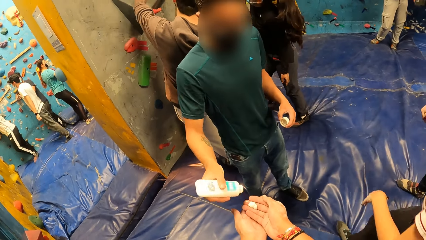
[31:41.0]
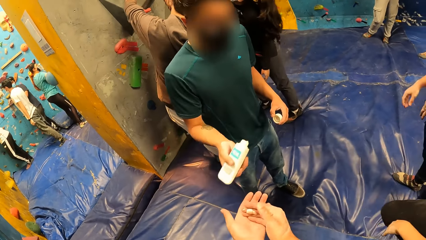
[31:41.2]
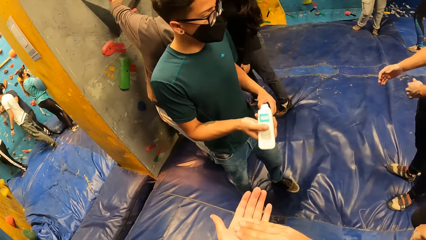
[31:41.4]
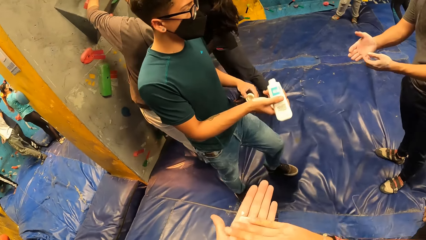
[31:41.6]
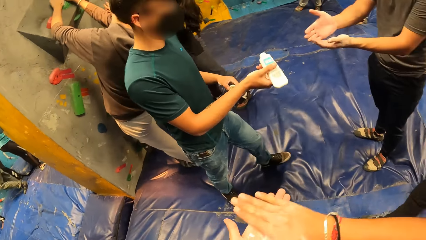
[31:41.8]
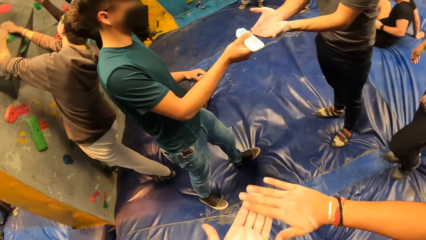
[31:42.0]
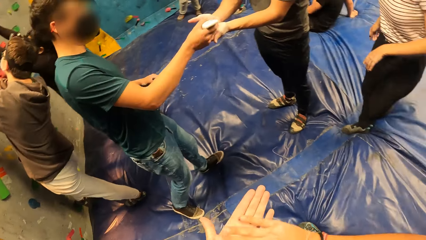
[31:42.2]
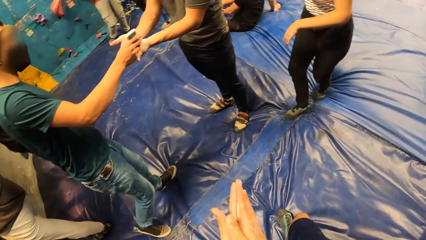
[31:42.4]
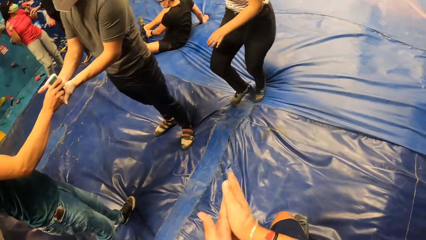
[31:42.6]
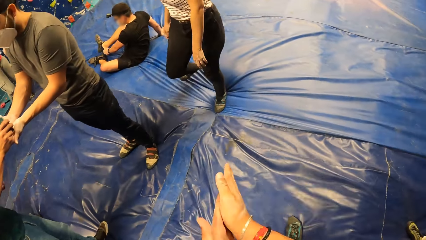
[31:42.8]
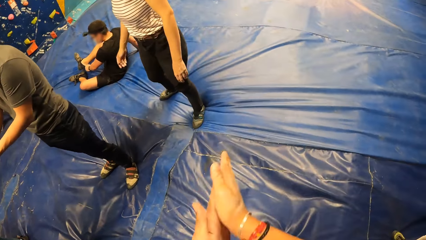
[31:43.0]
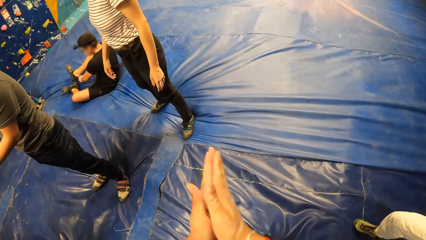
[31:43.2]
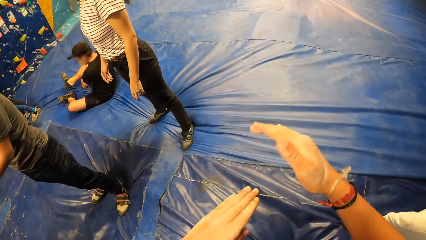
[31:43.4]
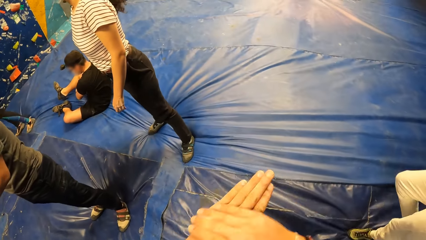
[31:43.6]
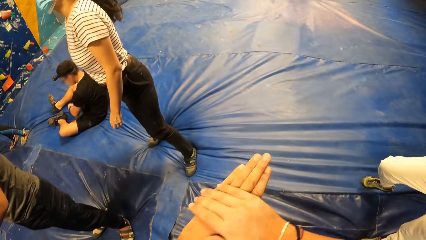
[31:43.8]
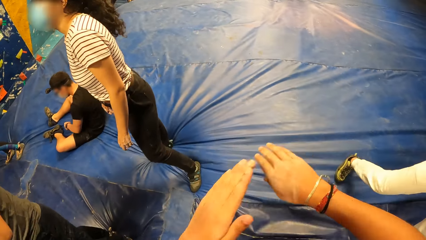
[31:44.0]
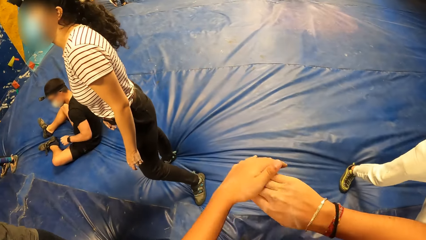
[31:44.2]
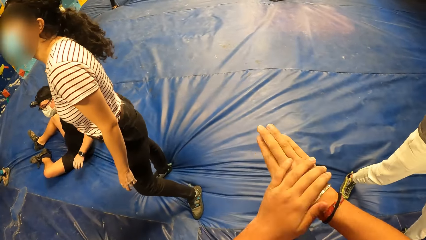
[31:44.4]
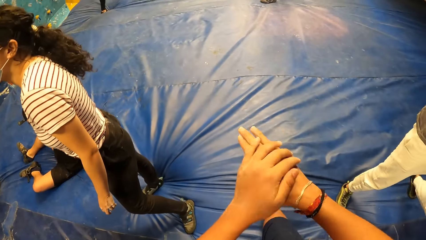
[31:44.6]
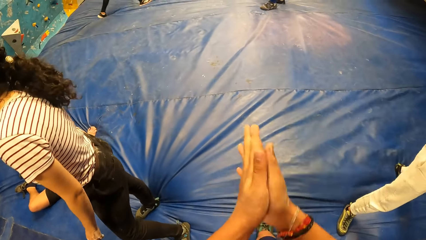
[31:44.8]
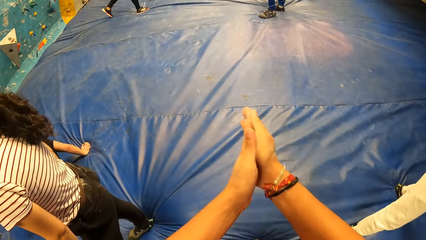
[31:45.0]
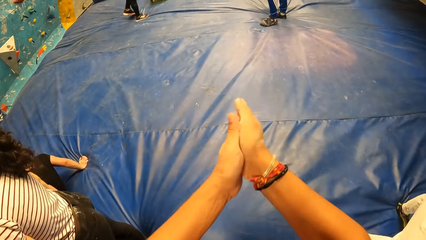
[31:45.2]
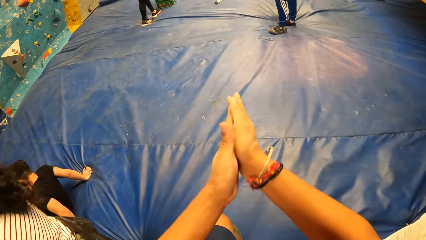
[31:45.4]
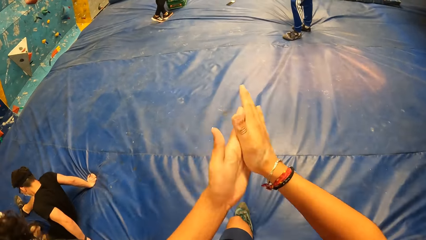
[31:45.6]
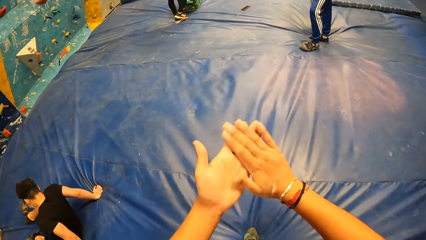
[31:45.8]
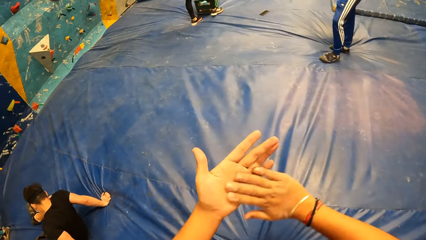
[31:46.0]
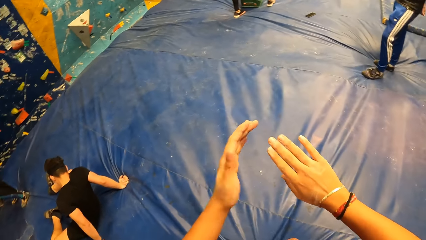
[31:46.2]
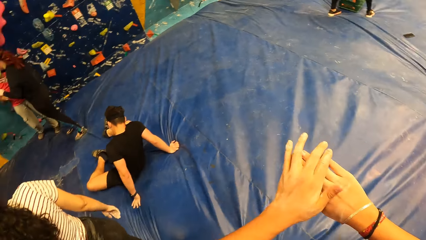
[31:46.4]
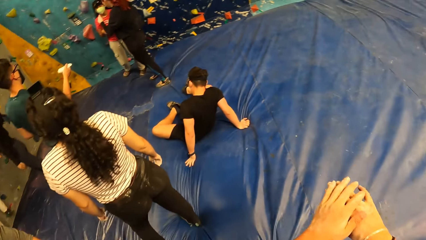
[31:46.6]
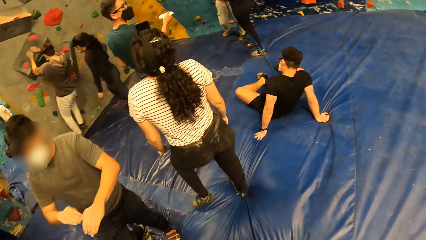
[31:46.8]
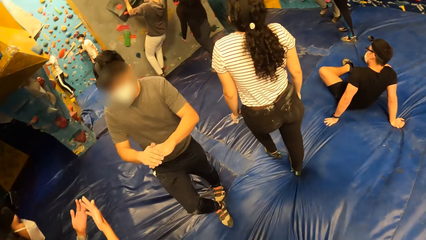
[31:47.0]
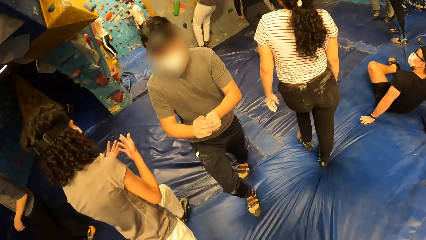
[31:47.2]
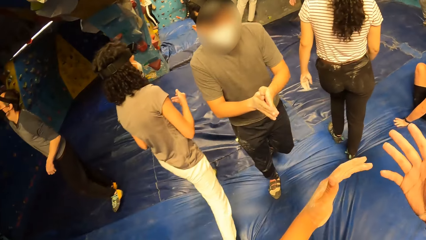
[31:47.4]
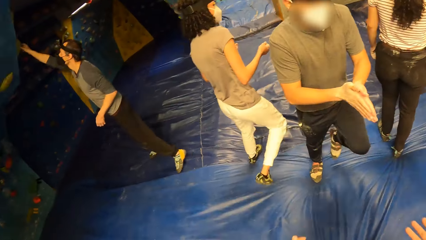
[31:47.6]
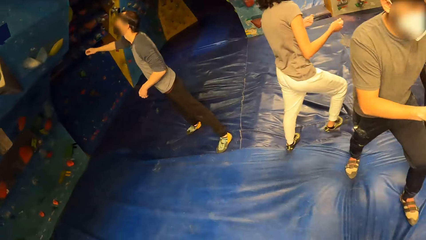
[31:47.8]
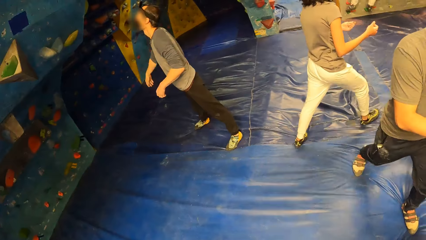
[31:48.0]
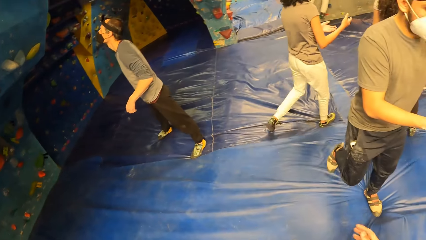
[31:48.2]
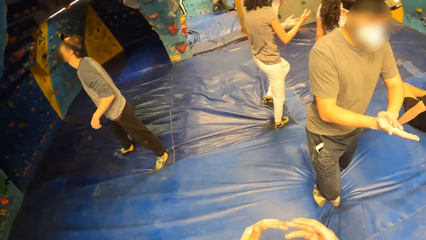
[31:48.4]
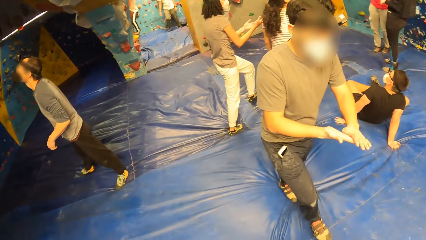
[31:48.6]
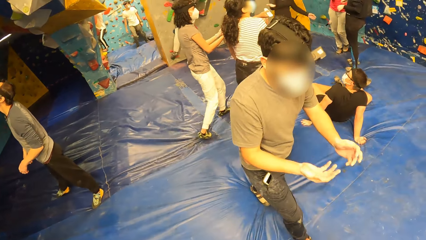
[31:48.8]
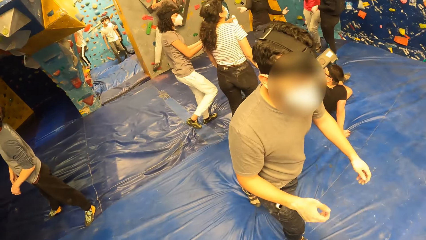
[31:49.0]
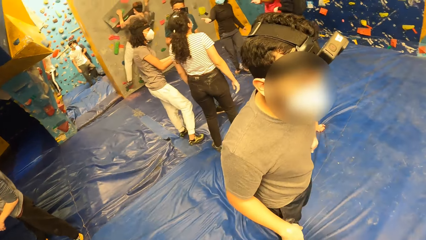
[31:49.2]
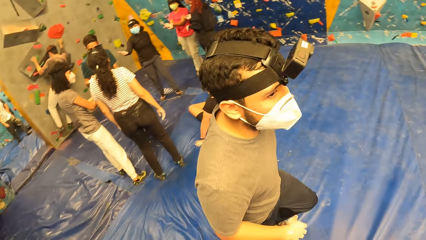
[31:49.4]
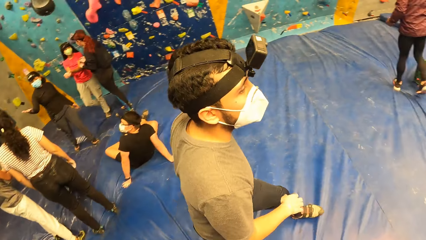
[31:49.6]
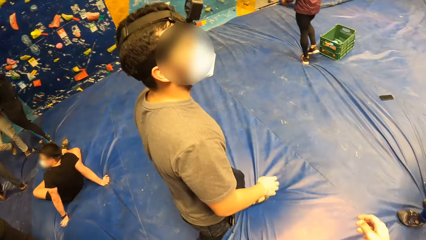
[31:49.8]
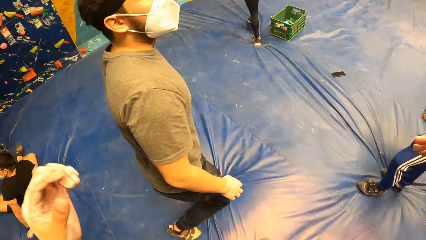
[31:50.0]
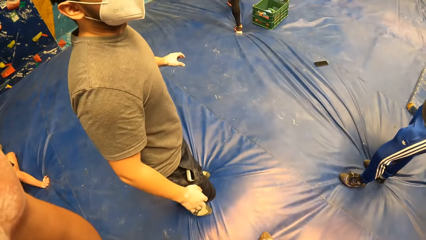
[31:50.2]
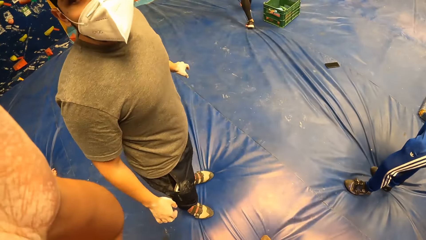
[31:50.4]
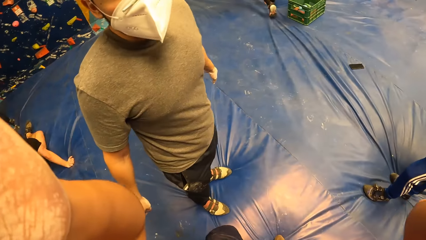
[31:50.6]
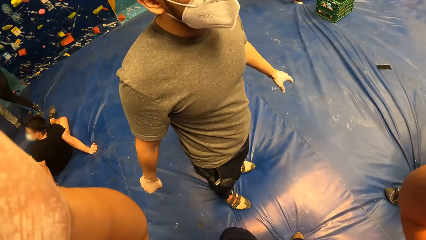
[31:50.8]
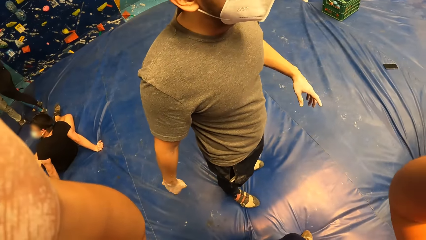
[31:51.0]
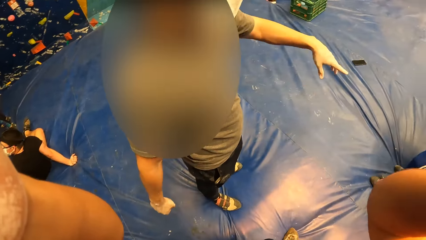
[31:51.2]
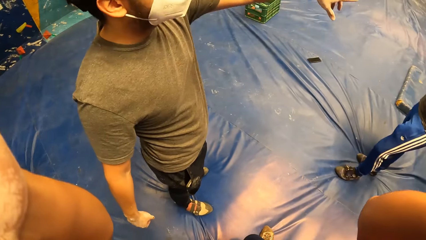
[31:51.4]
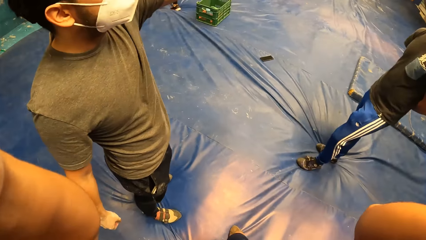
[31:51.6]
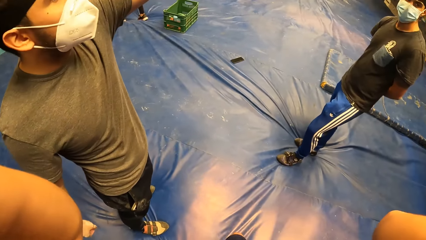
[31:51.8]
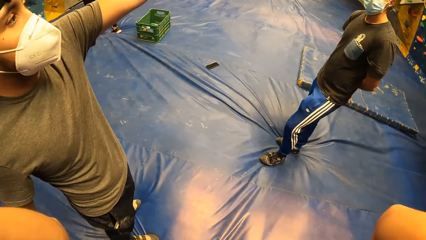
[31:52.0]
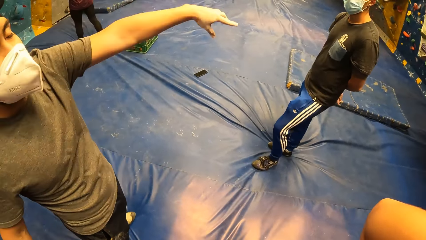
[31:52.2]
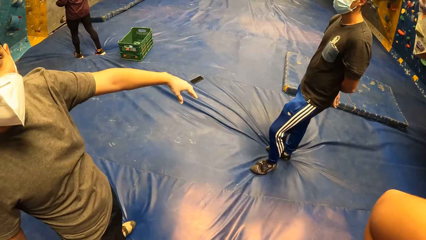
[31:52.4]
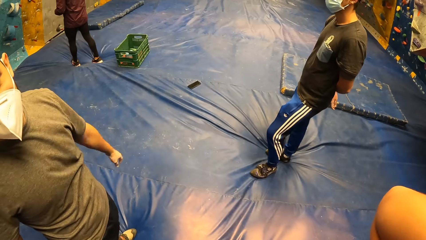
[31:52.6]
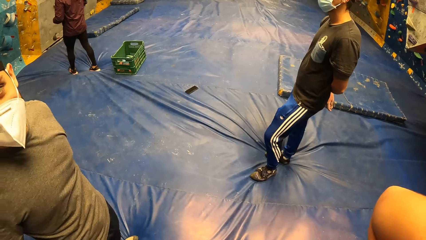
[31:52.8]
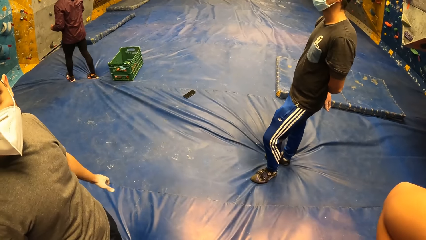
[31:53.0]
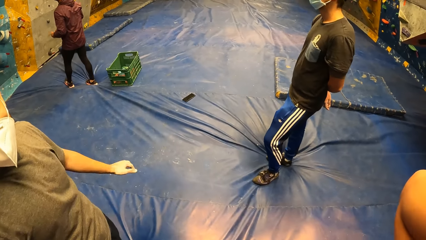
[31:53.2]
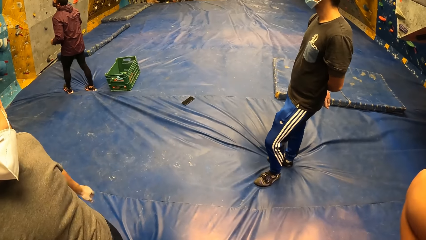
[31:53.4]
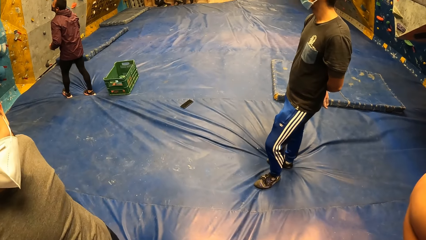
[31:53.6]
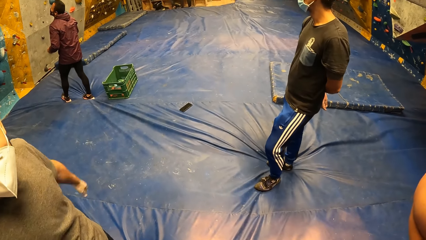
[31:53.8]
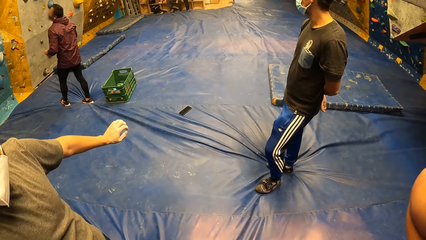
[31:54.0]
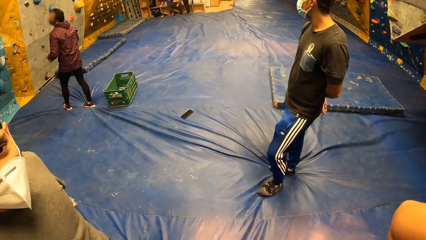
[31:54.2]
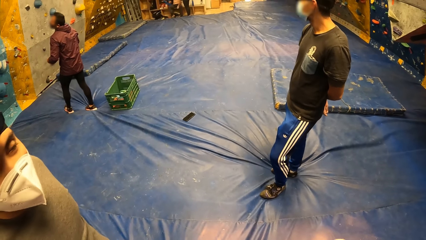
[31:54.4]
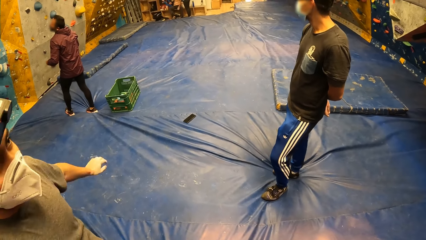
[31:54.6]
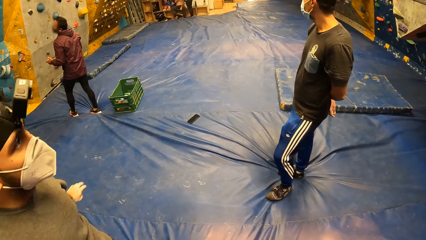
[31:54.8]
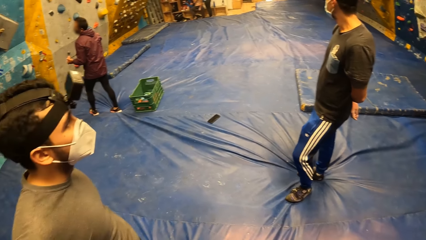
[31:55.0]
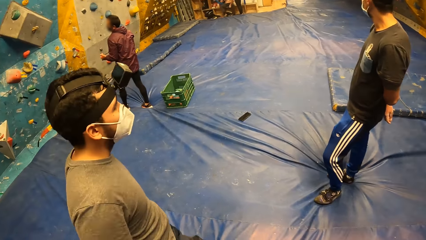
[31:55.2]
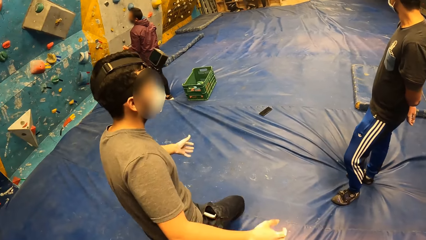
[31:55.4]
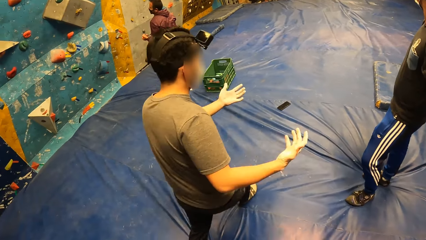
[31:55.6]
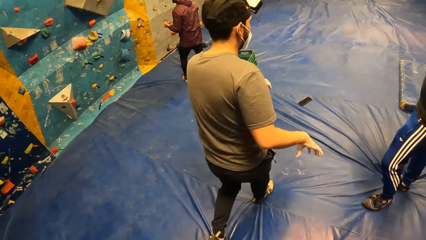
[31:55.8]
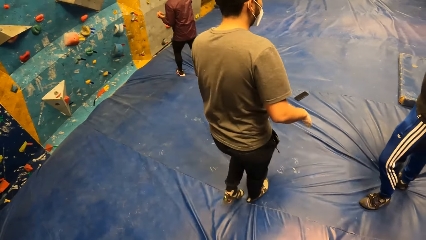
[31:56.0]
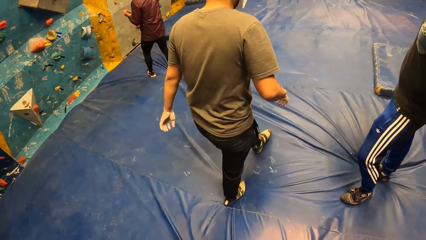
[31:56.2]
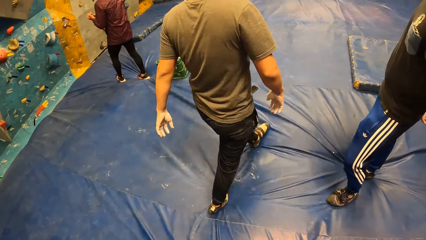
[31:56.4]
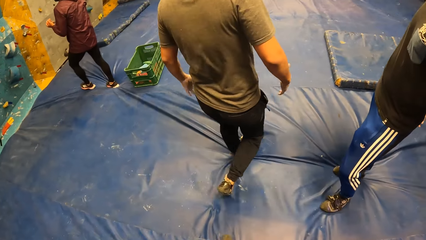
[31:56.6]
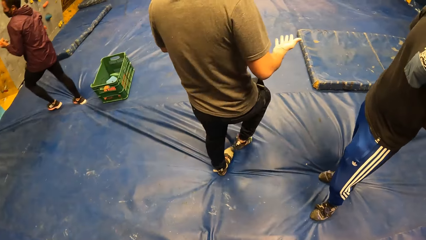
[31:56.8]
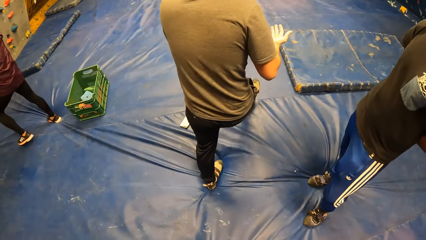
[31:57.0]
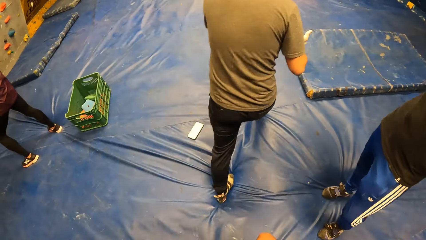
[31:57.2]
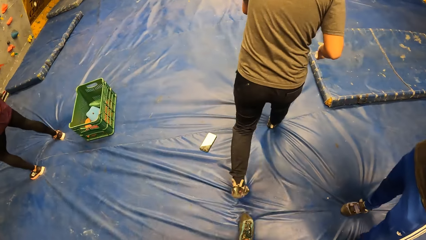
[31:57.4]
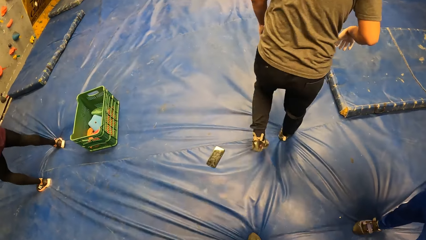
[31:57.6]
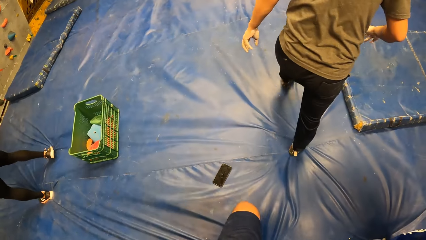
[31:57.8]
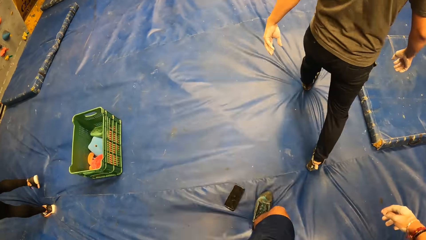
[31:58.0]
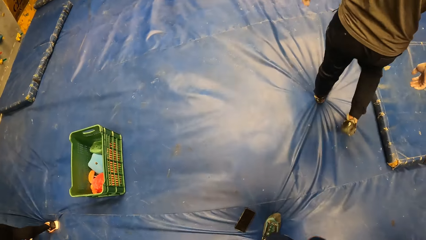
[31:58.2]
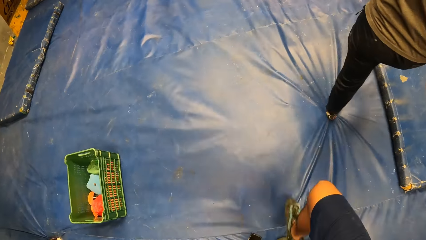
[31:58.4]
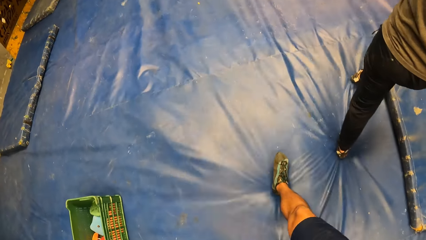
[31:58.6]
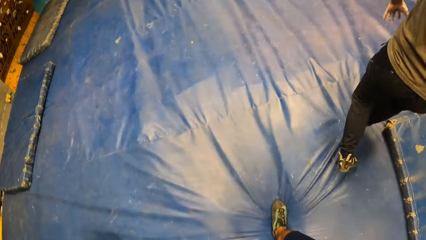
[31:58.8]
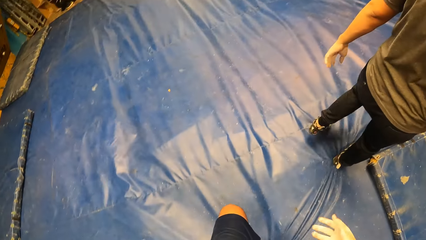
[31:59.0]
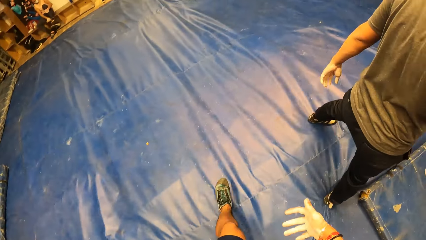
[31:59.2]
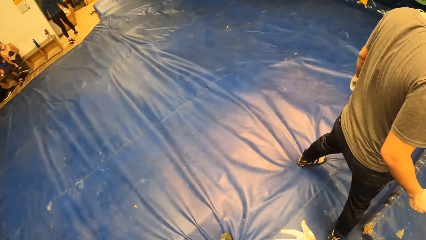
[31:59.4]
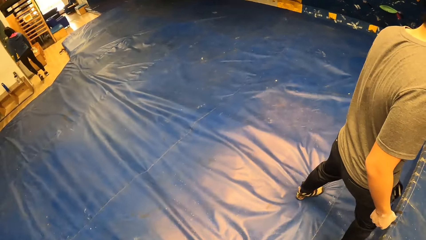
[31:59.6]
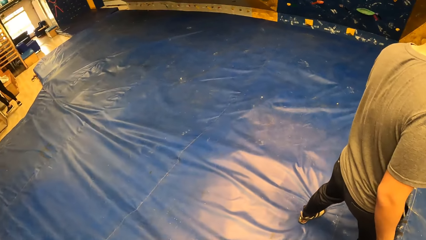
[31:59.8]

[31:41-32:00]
The camera wearer rubs the lotion on both hands. A man applies the lotion on the left hand of another man. The camera wearer rubs hands together. They turn around, look at a person, adjust the camera, and interact with a third man. The person points around. The camera wearer looks around and walks around.
